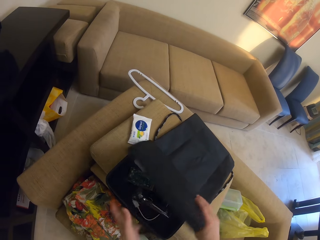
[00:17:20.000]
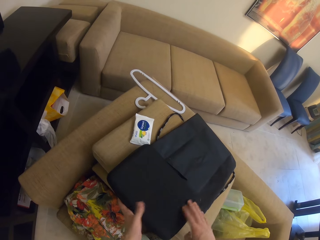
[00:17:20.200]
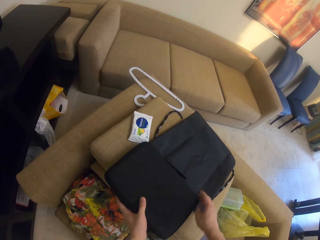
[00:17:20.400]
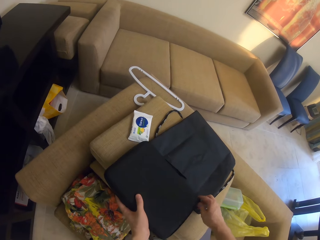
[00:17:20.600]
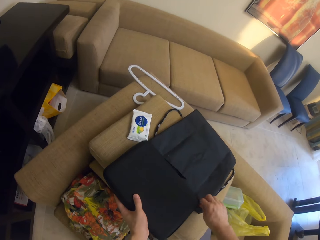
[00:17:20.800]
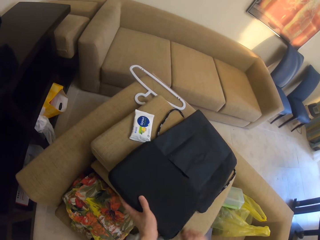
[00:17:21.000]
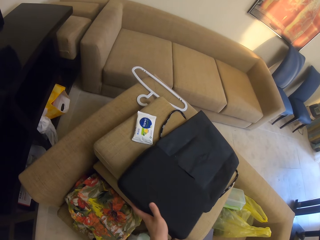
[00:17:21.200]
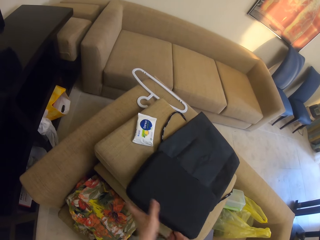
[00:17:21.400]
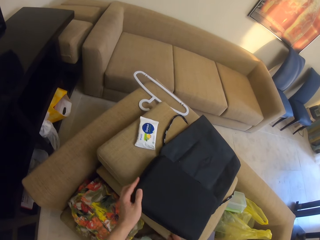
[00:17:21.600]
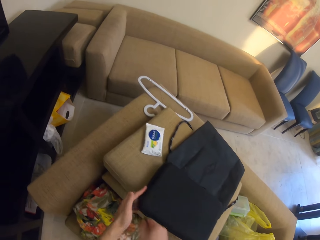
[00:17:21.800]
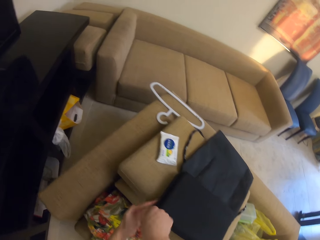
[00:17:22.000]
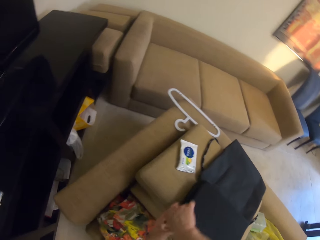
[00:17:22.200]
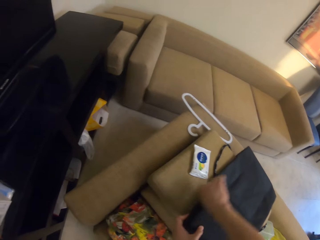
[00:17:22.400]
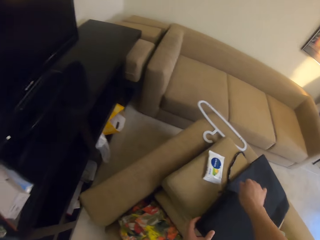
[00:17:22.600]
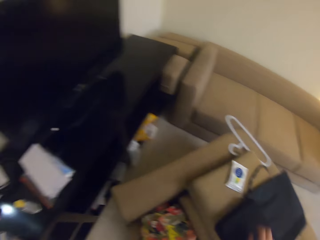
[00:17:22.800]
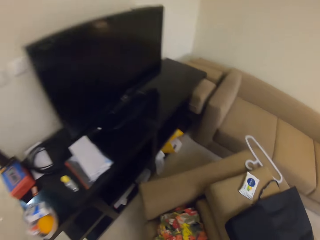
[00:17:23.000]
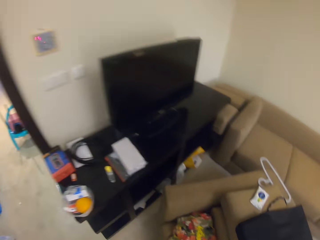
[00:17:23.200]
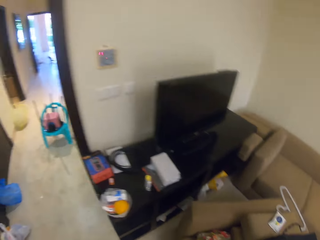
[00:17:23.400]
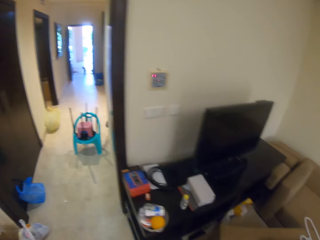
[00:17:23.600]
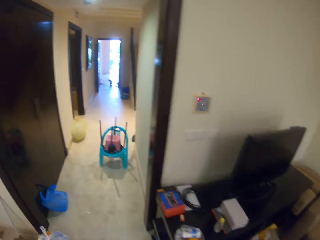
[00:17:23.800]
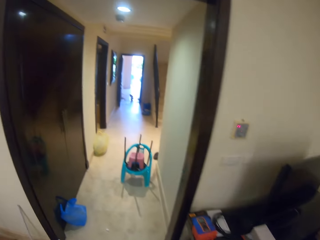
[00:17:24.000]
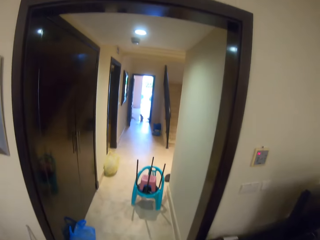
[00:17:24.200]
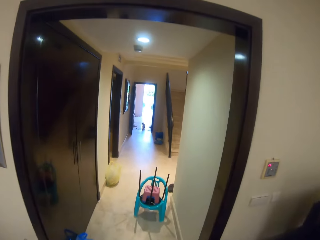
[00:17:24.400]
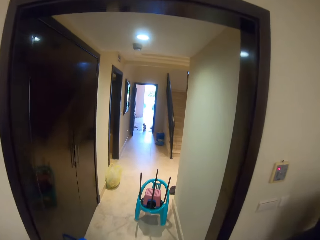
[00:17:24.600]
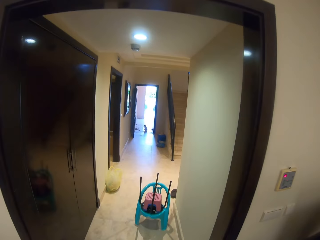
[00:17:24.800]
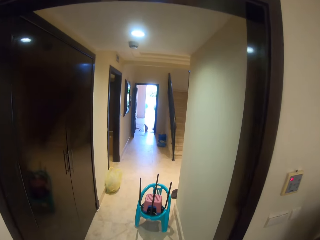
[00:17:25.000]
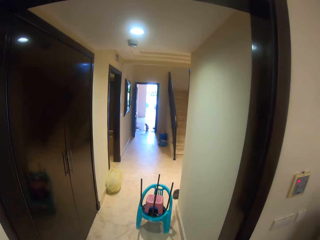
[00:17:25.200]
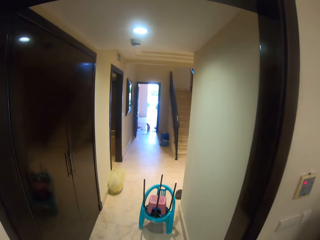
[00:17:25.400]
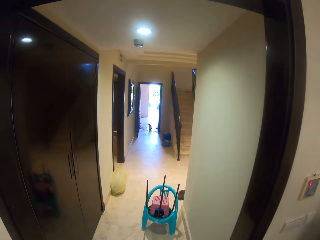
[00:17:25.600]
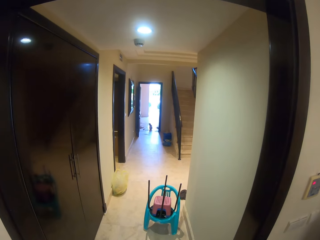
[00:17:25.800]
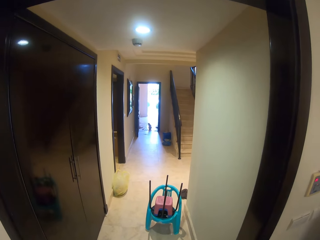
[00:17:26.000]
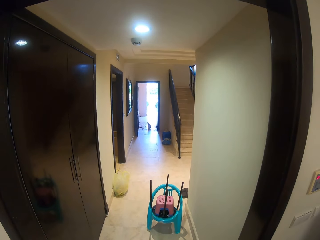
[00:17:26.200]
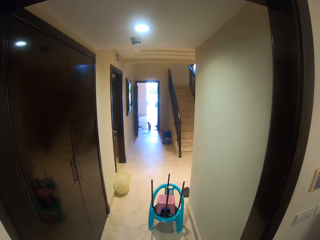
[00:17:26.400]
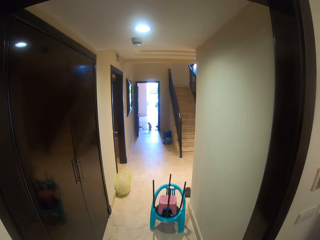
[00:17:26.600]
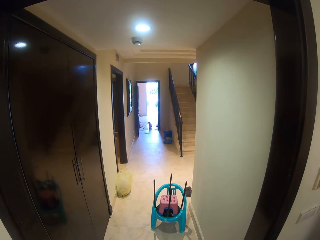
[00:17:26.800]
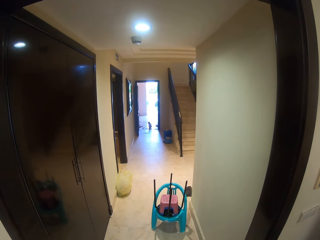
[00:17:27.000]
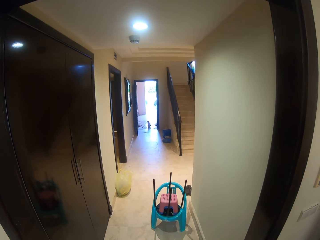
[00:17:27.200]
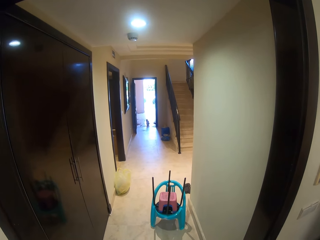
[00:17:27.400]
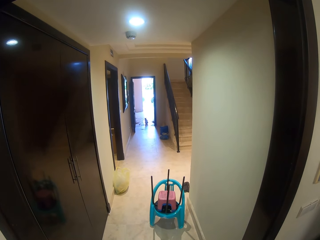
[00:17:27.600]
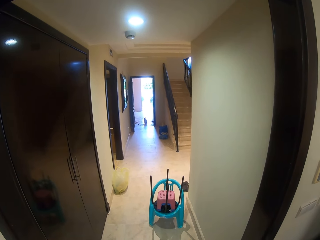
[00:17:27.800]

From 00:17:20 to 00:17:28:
The camera wearer puts the shaving smoother in the bag. They close the small bag. They zip the bag. They walk in the house. They turn left. They look forward.
